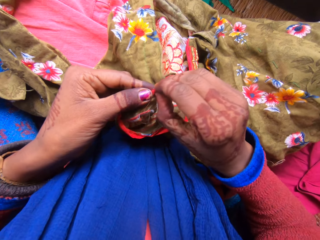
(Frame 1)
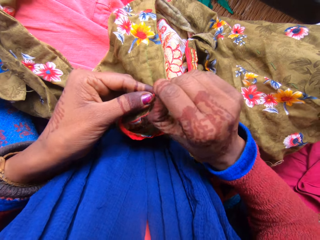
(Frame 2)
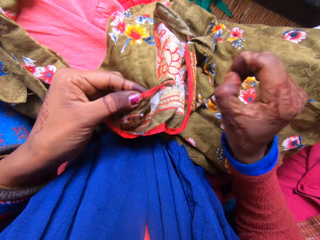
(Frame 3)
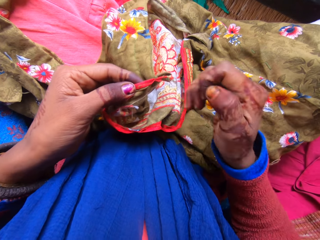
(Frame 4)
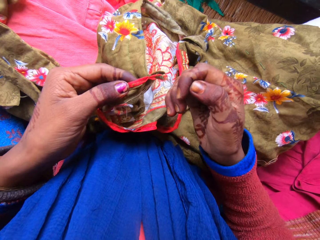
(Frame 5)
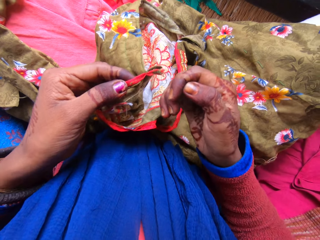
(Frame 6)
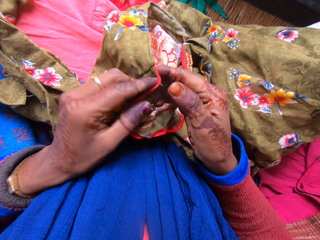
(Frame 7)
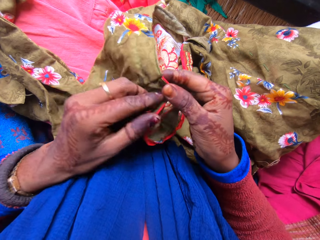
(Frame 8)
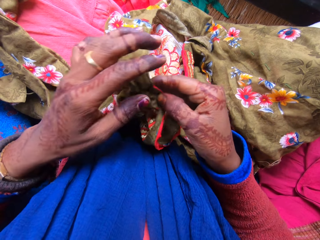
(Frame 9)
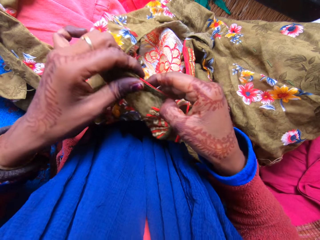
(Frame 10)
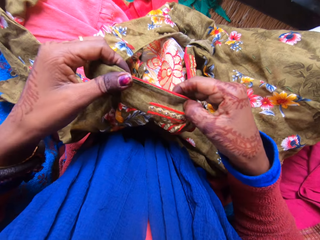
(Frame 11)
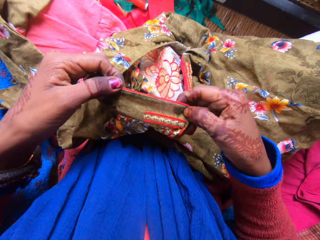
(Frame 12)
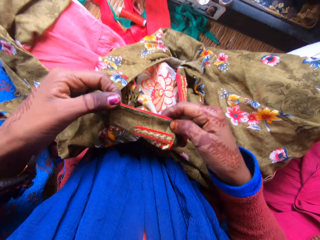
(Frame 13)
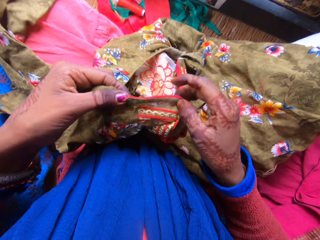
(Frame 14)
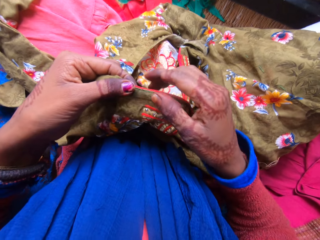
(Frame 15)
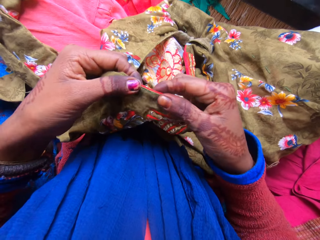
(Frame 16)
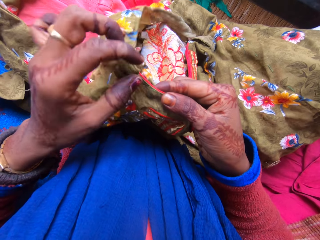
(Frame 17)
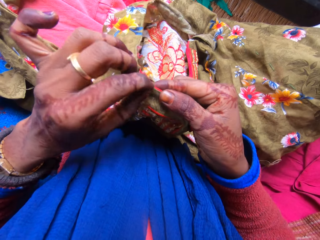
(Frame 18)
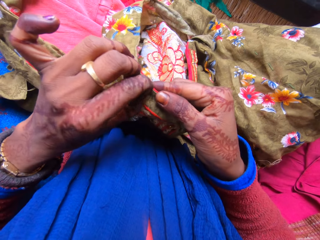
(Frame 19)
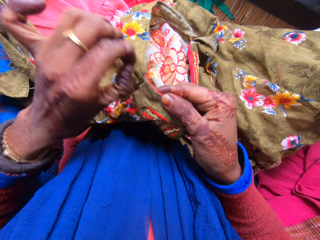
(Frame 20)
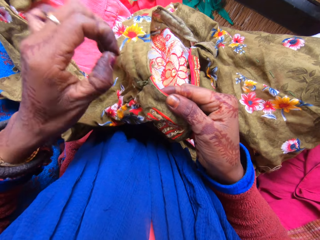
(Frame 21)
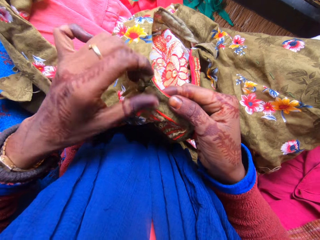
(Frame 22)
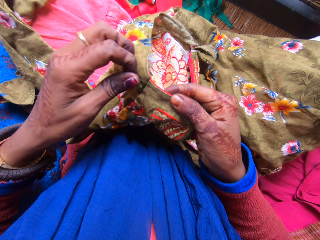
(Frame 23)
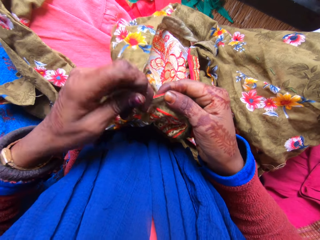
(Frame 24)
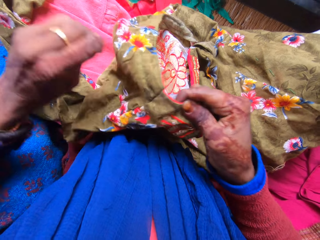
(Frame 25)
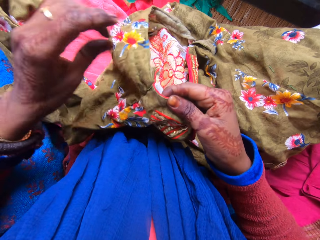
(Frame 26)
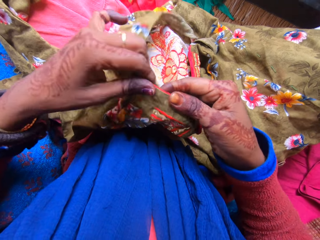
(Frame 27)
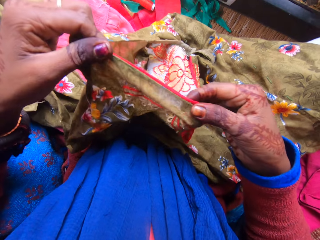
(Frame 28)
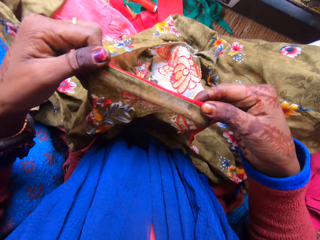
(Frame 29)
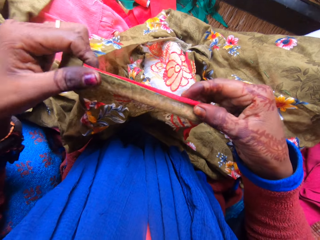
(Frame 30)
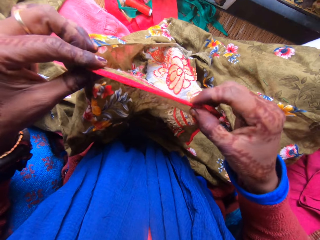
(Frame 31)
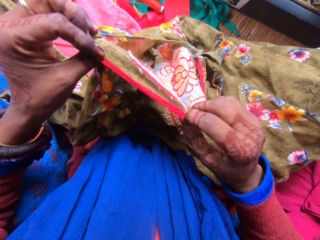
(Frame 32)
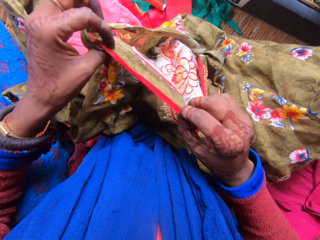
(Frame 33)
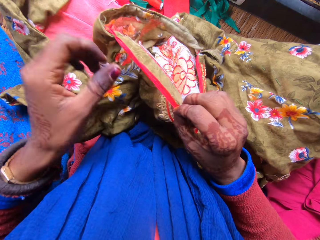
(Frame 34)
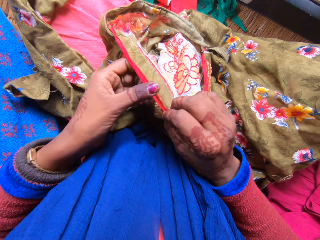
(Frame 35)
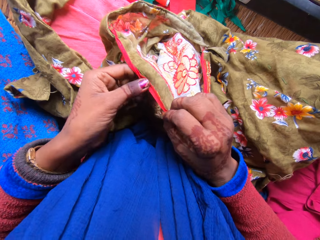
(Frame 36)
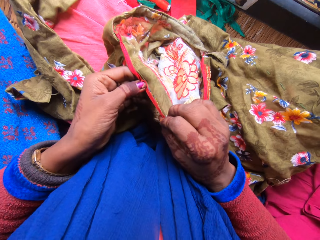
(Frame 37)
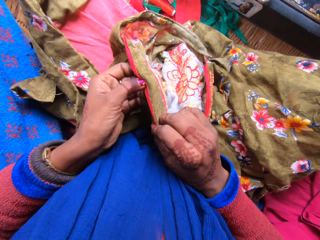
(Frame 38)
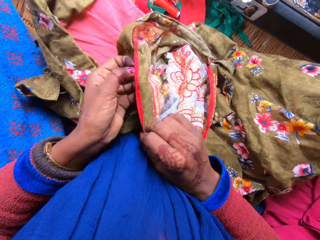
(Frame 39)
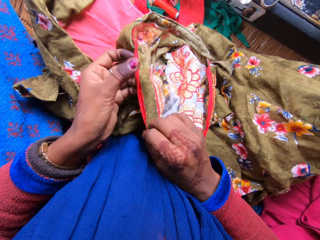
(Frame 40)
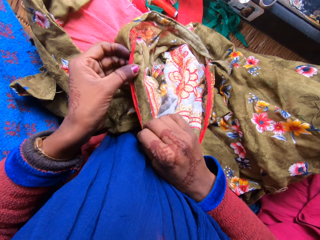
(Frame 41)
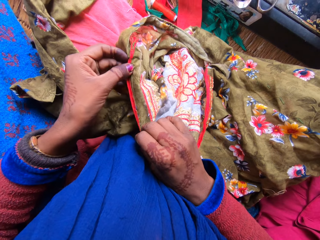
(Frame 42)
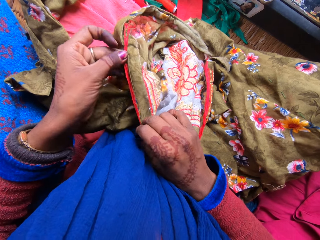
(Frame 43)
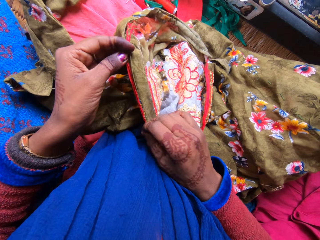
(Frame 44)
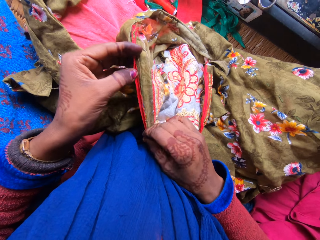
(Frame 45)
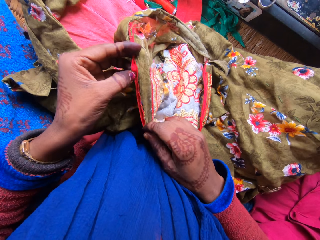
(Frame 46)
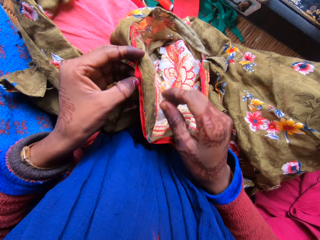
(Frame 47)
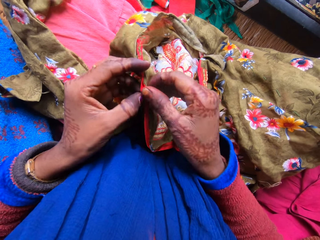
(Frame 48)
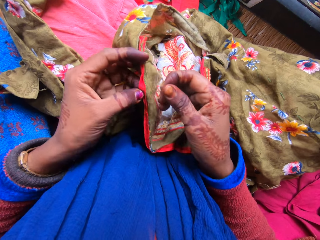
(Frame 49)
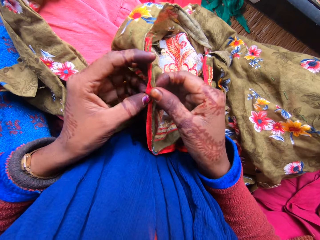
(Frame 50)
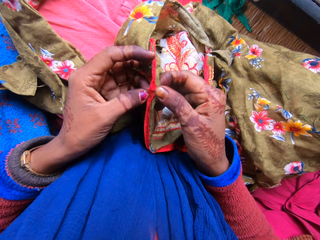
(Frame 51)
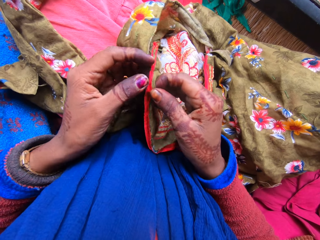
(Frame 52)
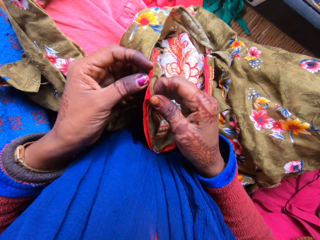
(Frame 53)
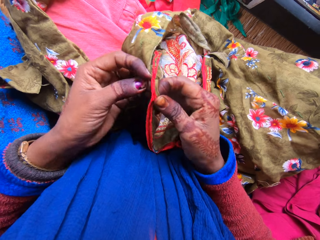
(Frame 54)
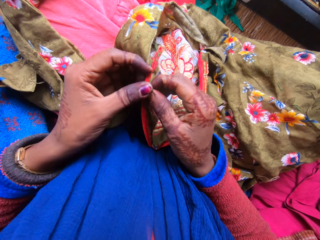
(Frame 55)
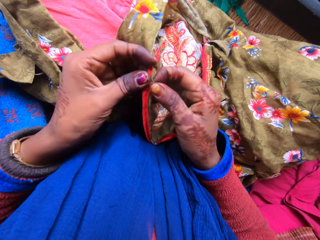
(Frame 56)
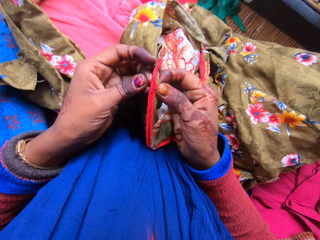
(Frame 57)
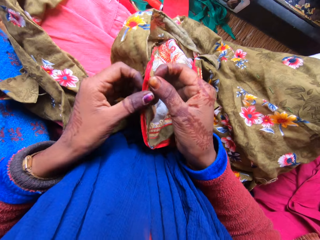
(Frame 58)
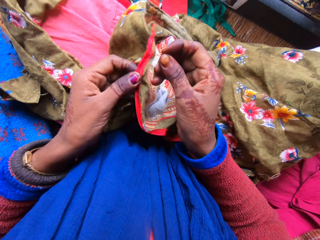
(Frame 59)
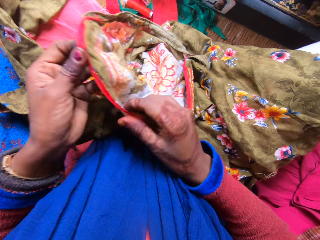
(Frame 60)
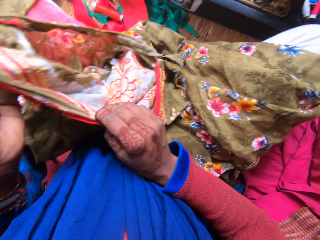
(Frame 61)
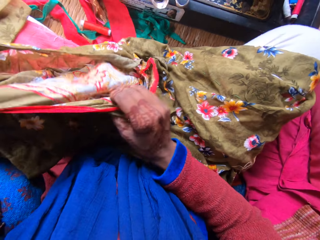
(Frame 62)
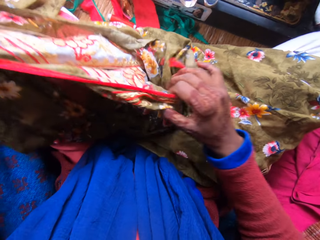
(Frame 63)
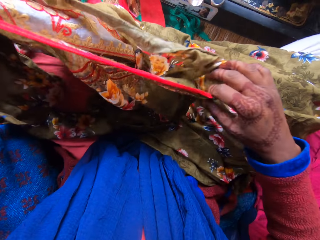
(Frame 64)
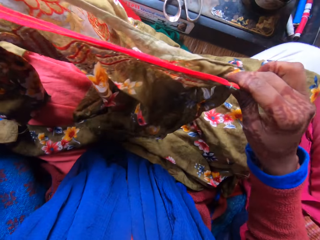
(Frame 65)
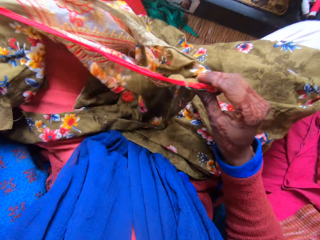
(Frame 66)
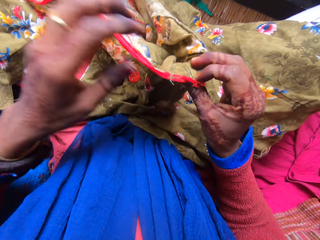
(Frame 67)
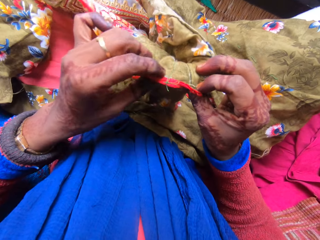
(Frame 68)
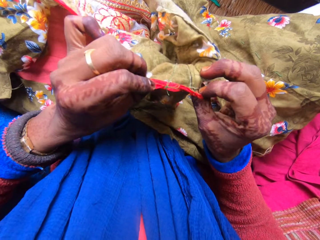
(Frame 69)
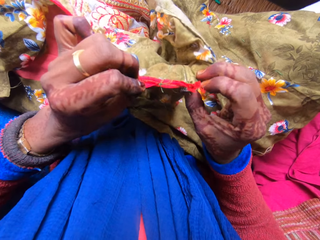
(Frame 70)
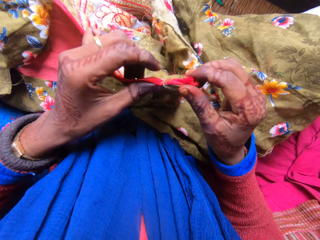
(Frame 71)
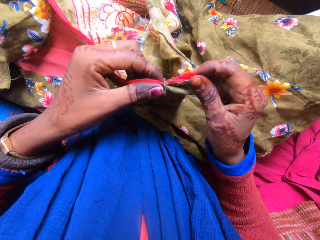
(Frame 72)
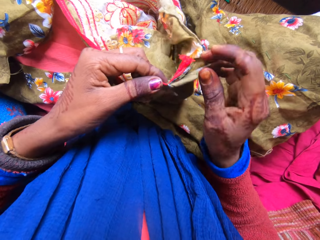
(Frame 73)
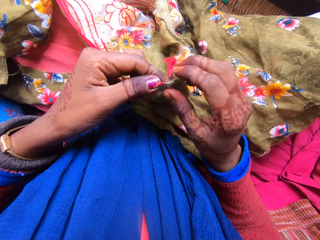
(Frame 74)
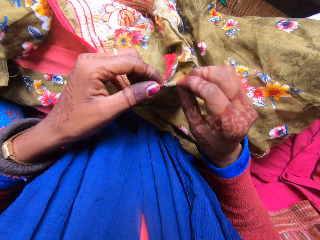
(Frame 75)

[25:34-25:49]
The camera wearer talks to a woman. She holds the cloth with both her hands. The woman talks to the camera wearer. The camera wearer pulls on the thread with her hand. She holds the cloth with both her hands. The woman talks to the camera wearer. The camera wearer talks to the woman. She pulls on the thread with her hand. The woman talks to the camera wearer.

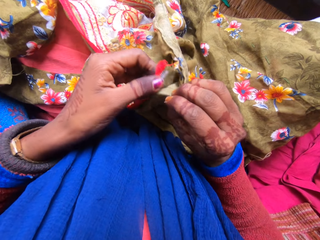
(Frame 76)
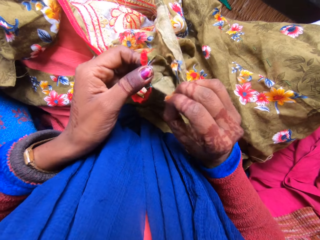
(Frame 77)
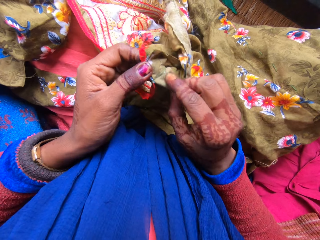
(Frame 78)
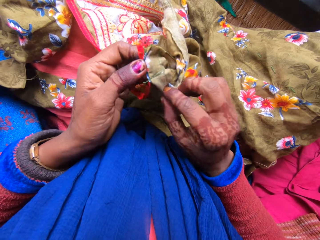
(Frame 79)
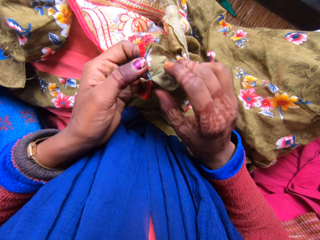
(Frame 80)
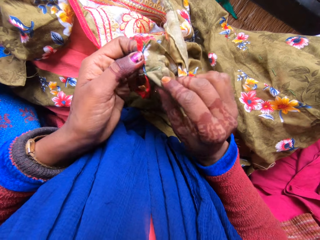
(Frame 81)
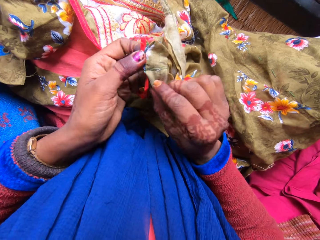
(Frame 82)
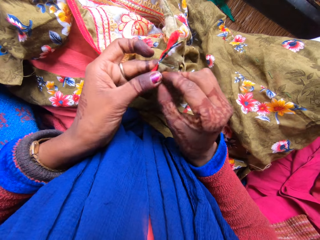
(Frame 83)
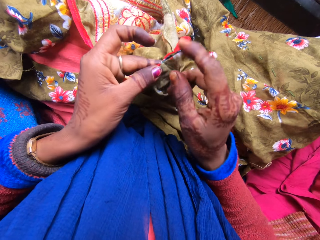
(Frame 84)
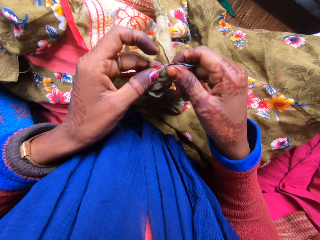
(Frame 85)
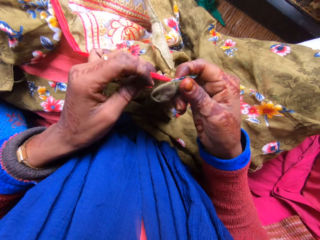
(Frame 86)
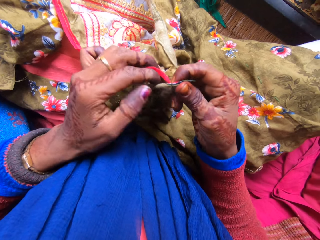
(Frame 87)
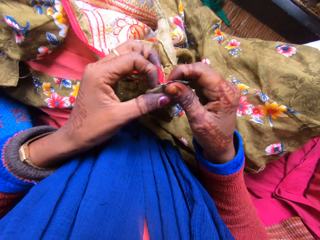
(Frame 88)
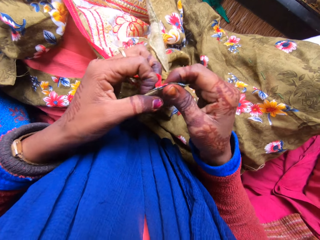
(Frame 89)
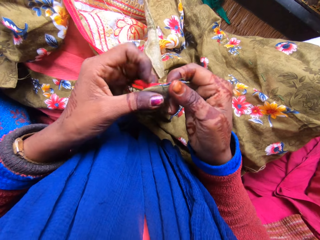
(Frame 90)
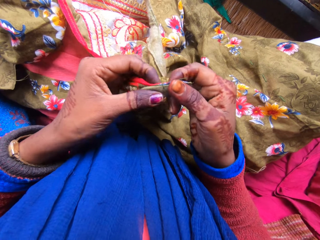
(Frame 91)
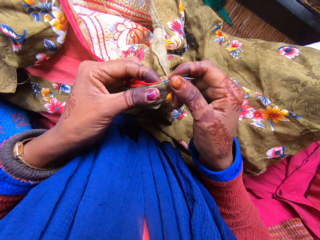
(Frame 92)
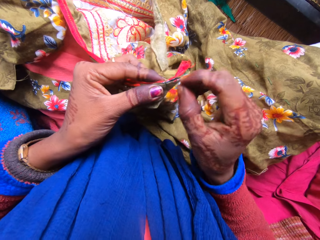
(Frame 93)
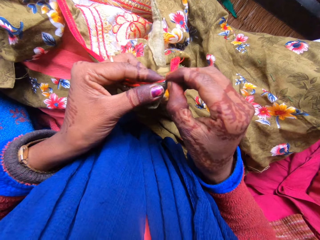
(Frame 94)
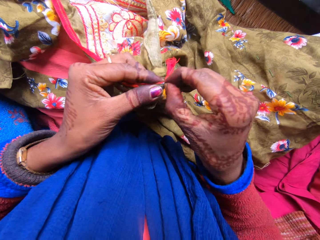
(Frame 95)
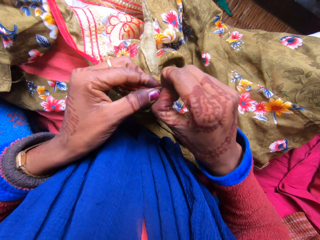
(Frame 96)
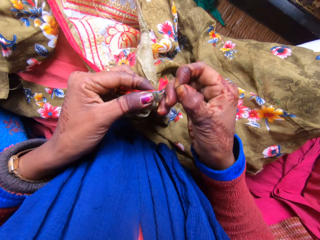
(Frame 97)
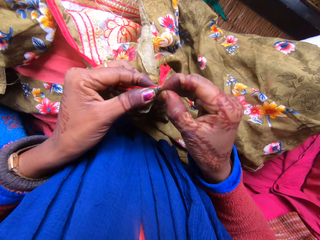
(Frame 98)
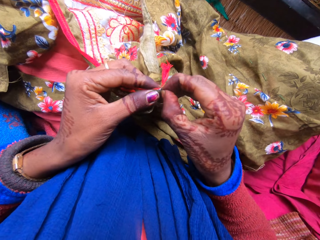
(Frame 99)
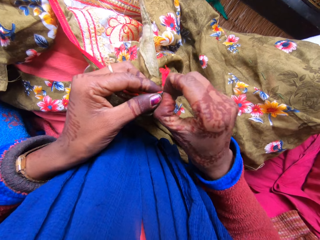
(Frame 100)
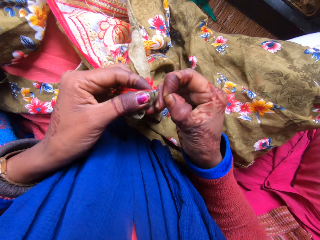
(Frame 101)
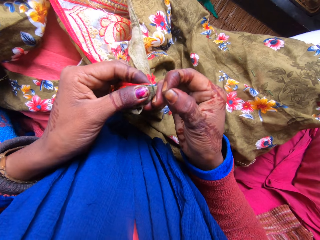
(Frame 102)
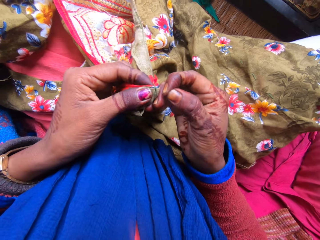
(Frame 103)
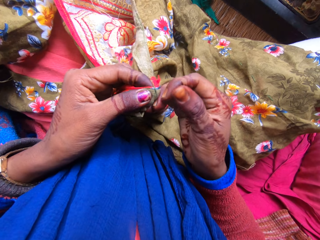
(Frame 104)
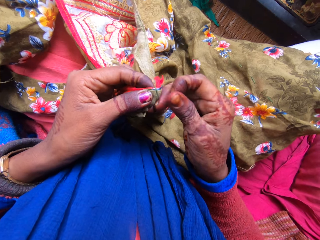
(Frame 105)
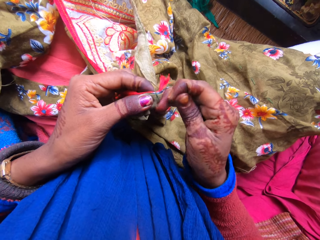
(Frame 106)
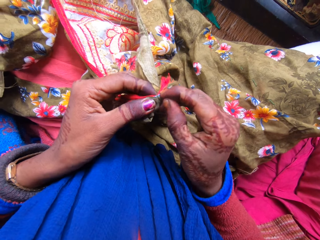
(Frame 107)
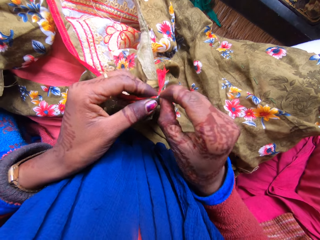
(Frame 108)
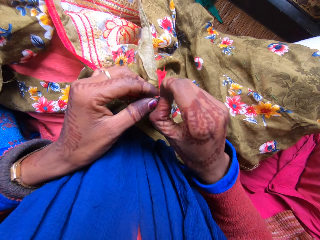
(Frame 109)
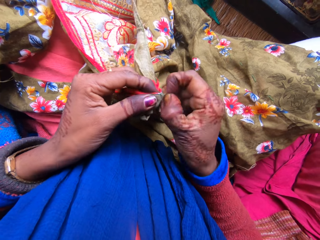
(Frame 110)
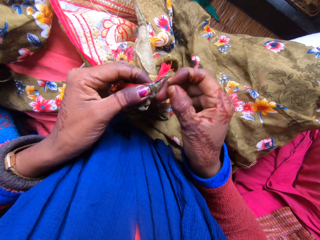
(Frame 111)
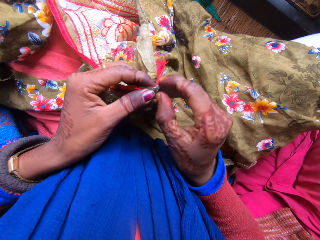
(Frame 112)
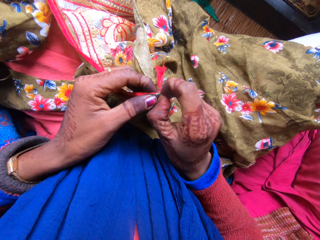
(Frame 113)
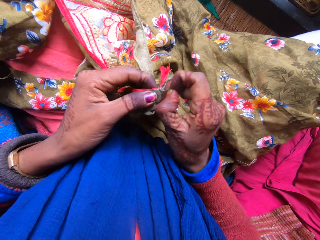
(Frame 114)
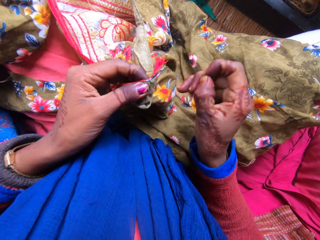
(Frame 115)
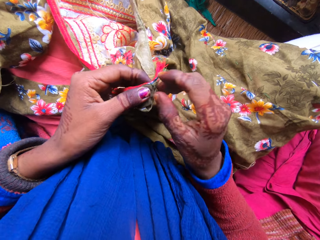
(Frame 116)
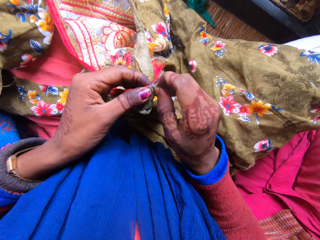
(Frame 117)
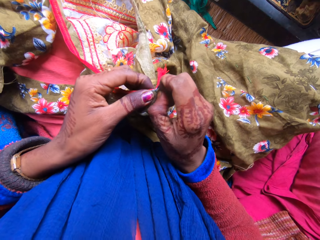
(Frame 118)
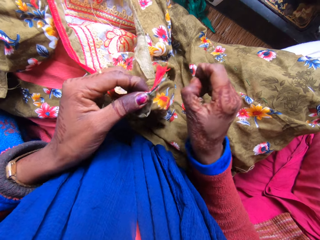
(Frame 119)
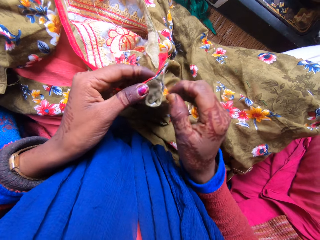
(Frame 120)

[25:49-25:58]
The camera wearer pulls on the thread with her hand. She rubs her fingers together. She talks to a woman. She pulls on the thread with her hand.
